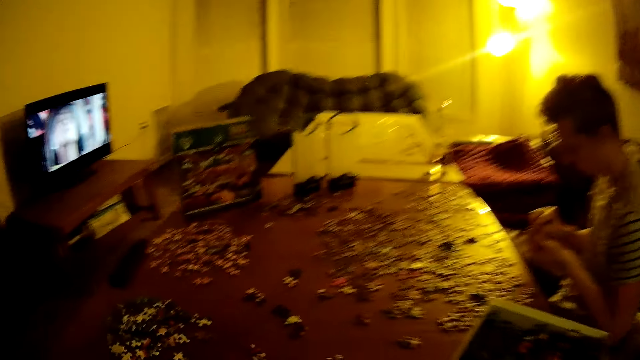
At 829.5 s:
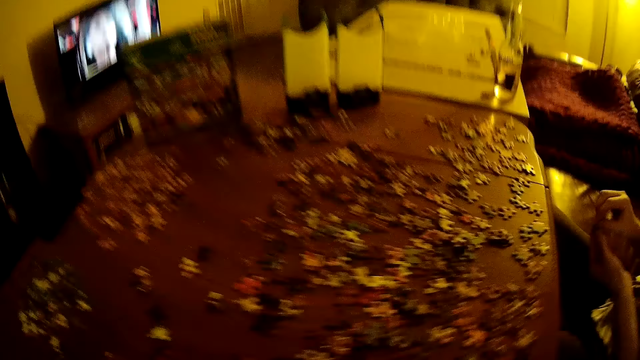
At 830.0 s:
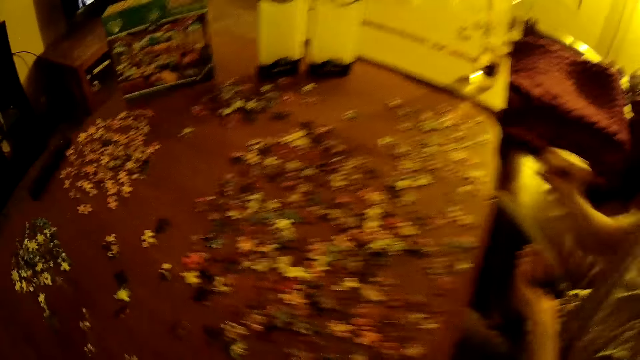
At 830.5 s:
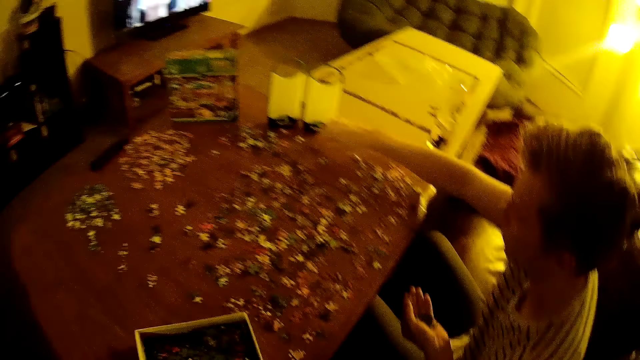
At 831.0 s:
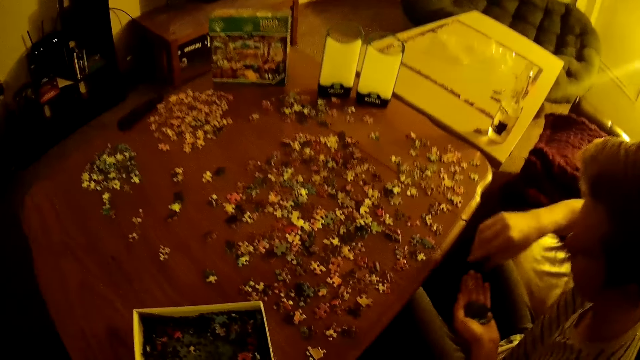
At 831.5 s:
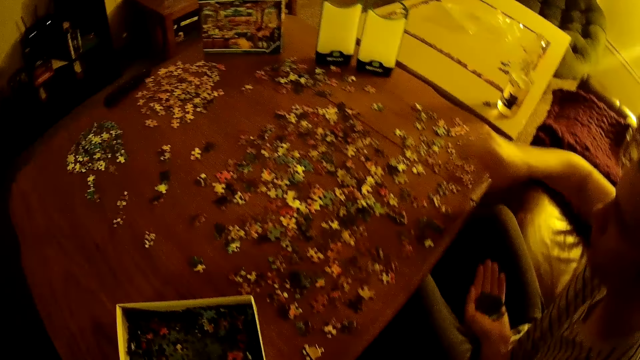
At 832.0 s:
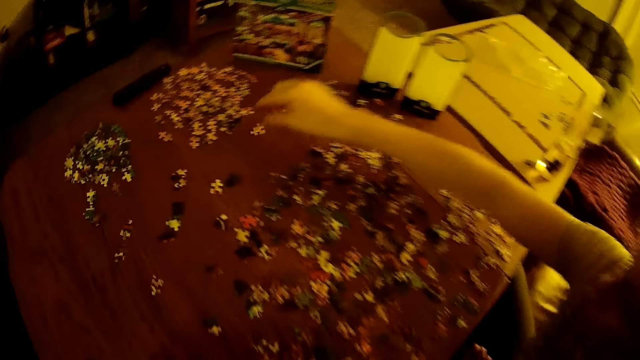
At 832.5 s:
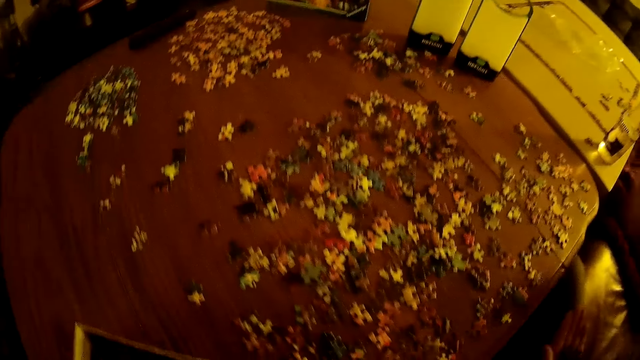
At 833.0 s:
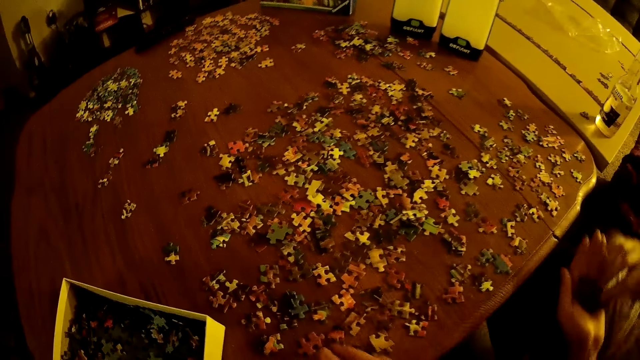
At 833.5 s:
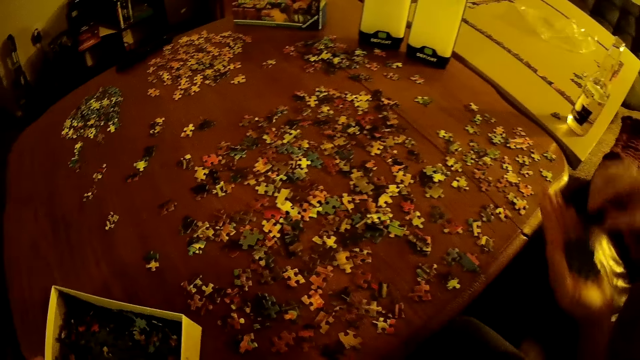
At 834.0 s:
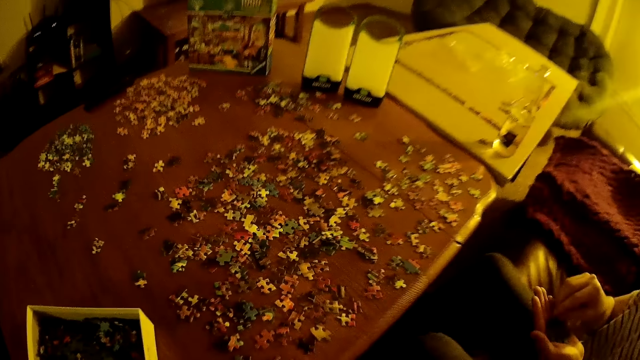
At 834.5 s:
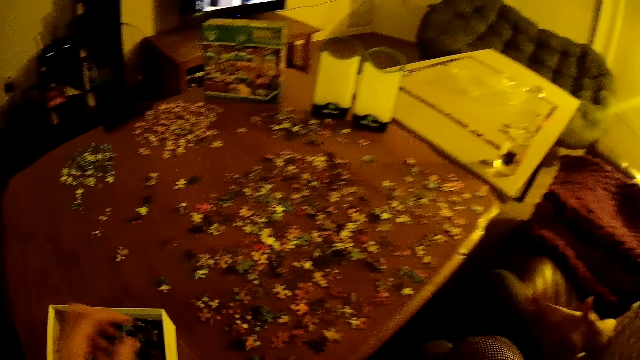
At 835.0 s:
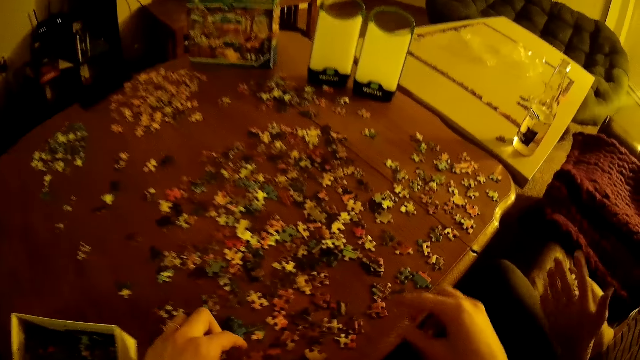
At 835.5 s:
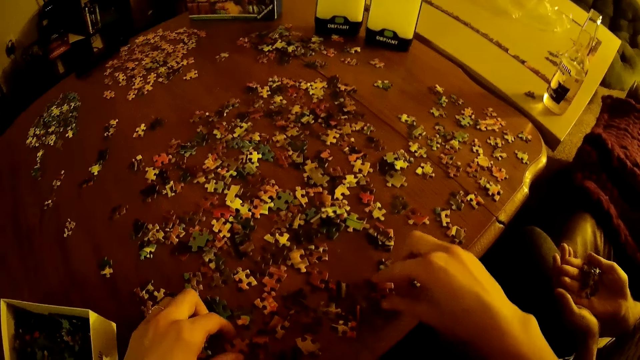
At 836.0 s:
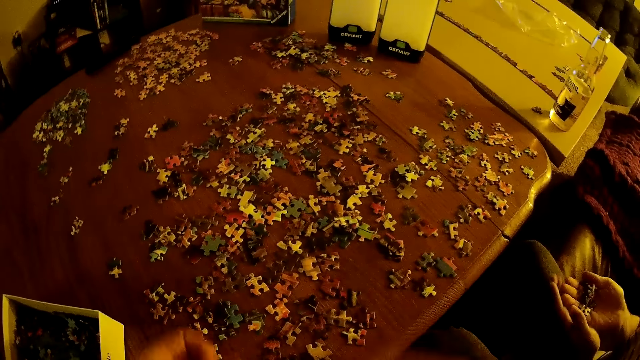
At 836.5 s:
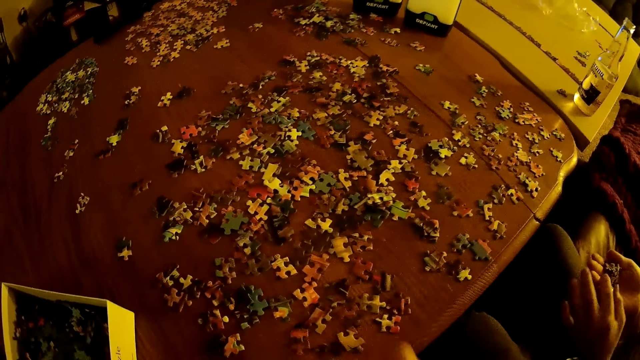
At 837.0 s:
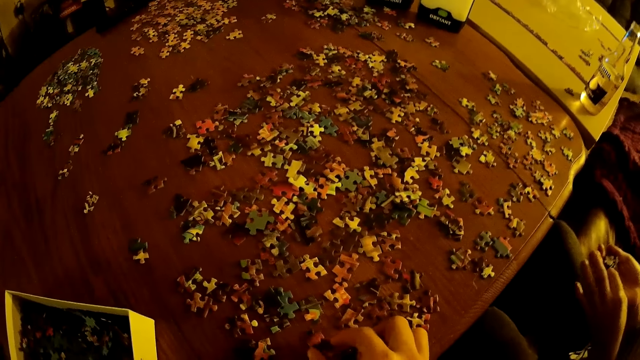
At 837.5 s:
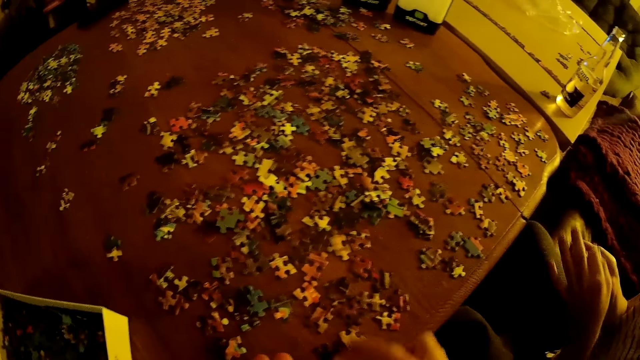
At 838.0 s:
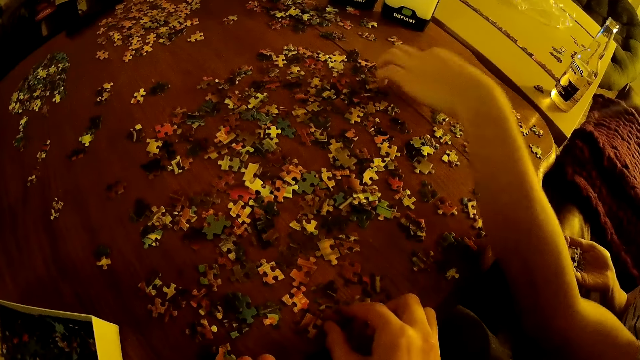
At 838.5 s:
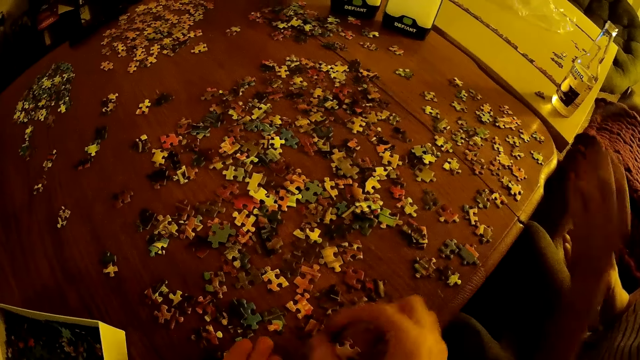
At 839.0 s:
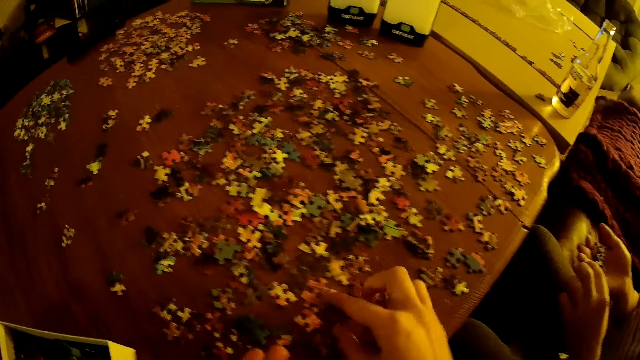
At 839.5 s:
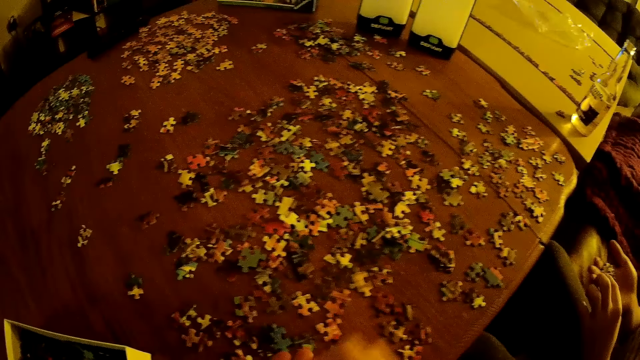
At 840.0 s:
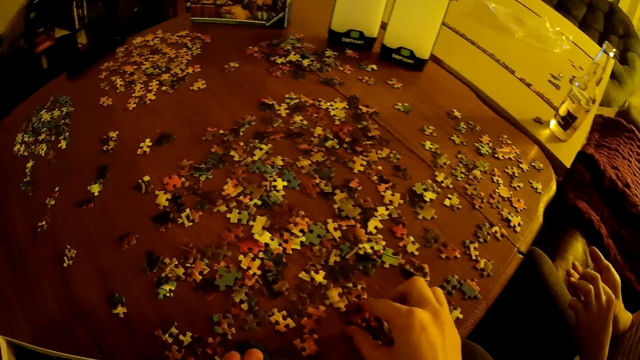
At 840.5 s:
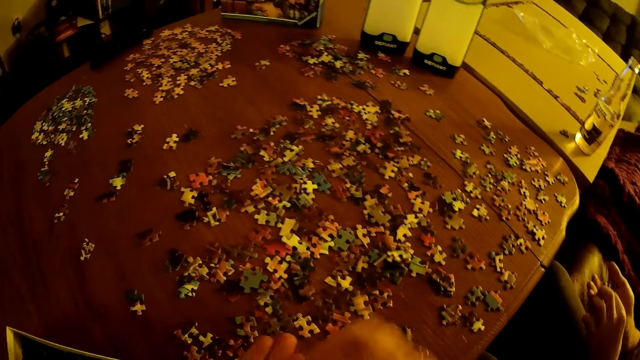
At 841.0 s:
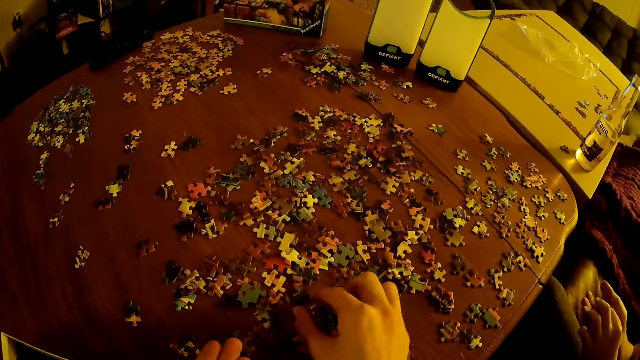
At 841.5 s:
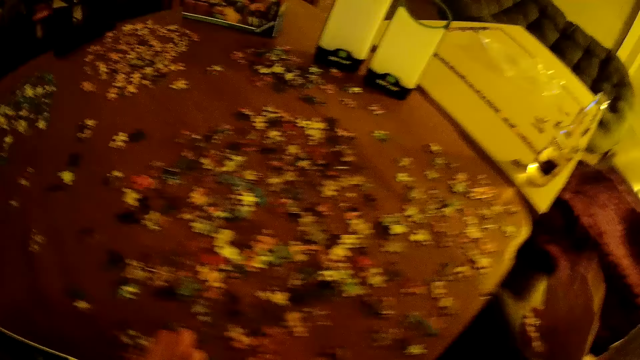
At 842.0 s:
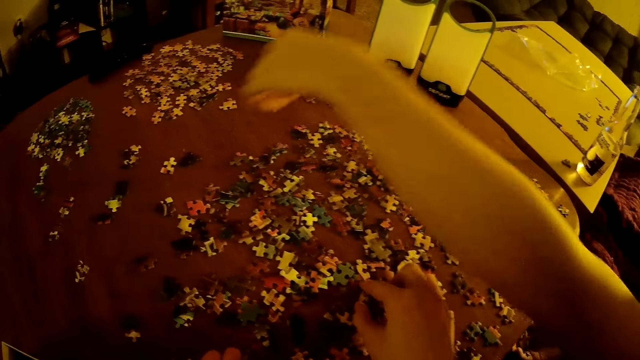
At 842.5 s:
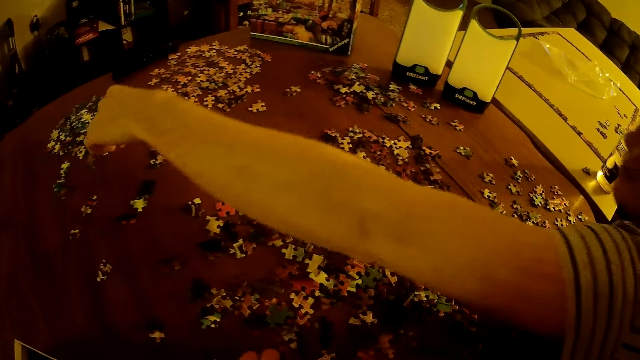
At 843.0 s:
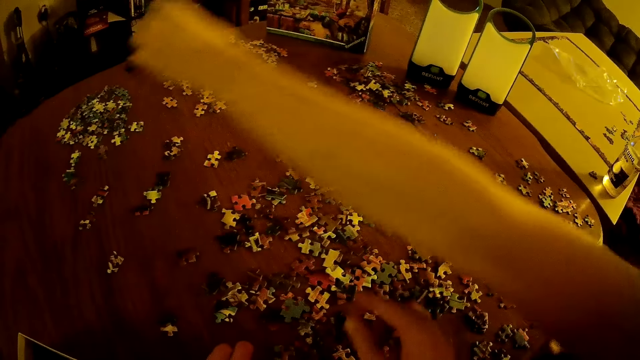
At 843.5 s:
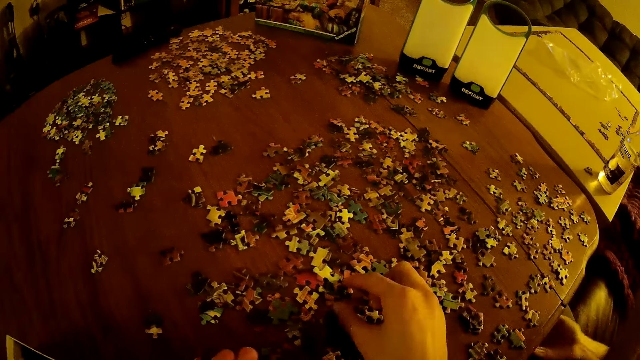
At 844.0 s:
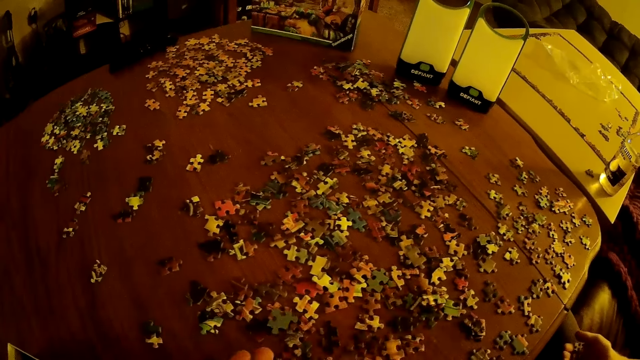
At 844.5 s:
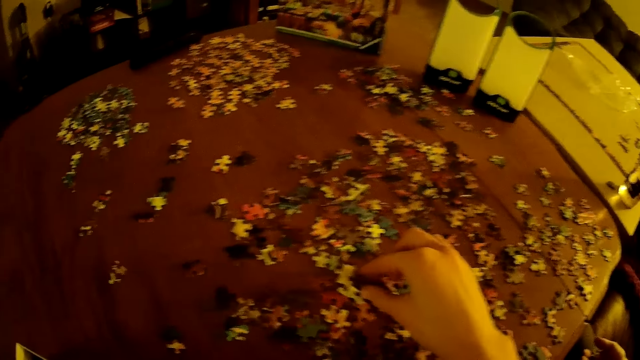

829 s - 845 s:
A man holds puzzles on the hand. The camera wearer moves puzzles on the table.

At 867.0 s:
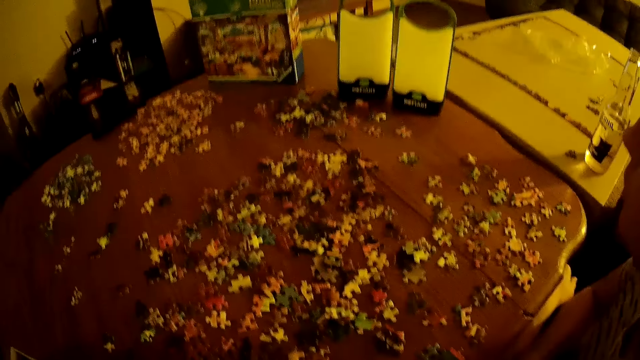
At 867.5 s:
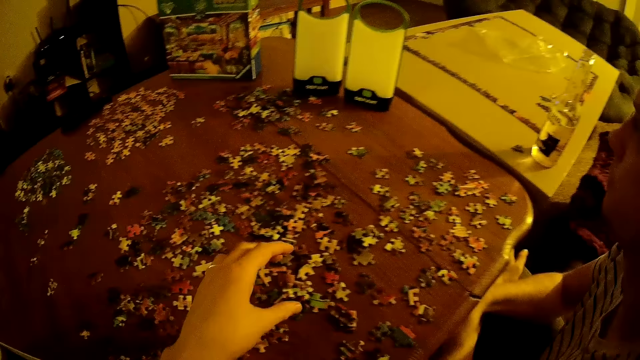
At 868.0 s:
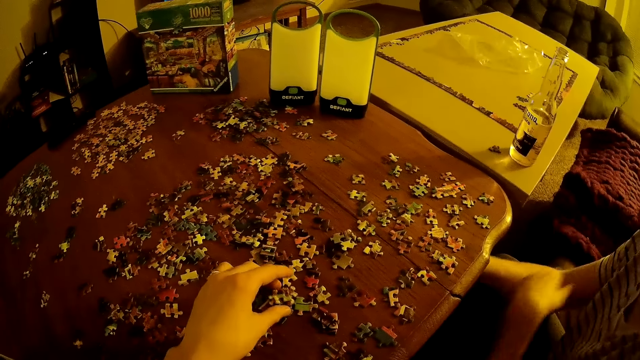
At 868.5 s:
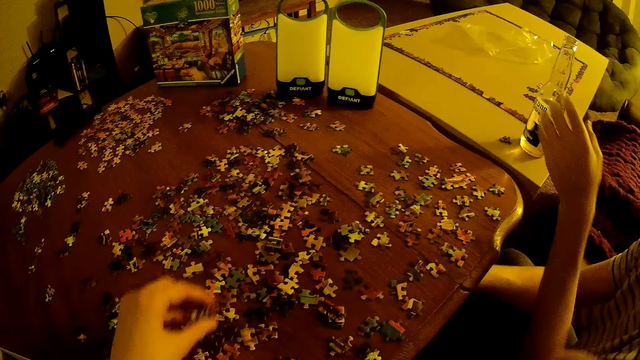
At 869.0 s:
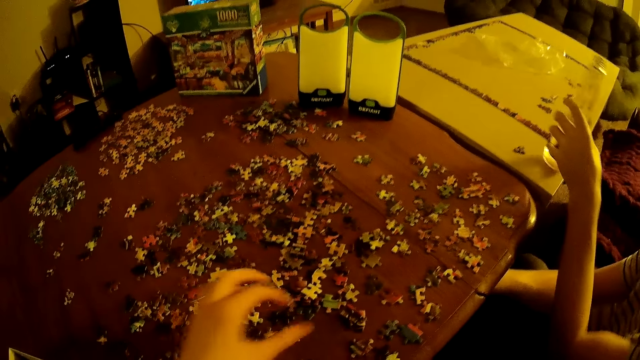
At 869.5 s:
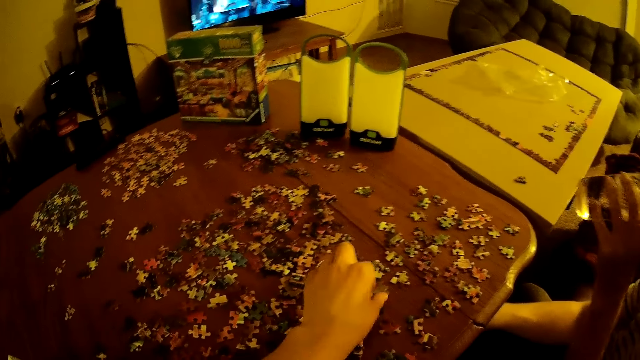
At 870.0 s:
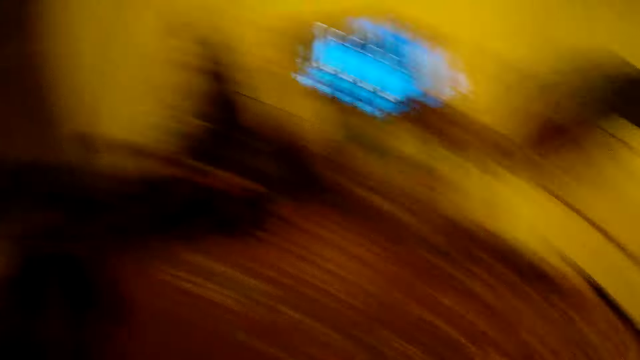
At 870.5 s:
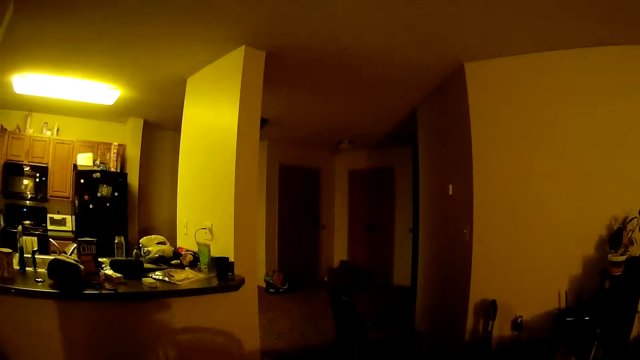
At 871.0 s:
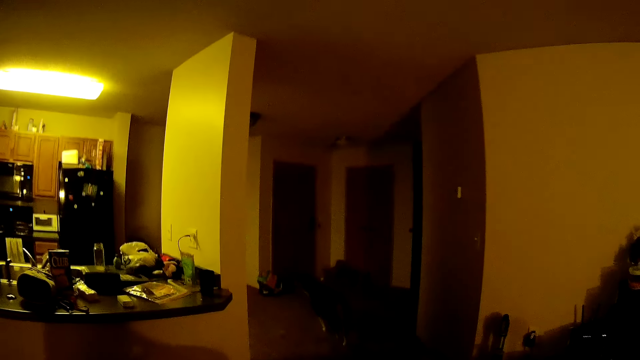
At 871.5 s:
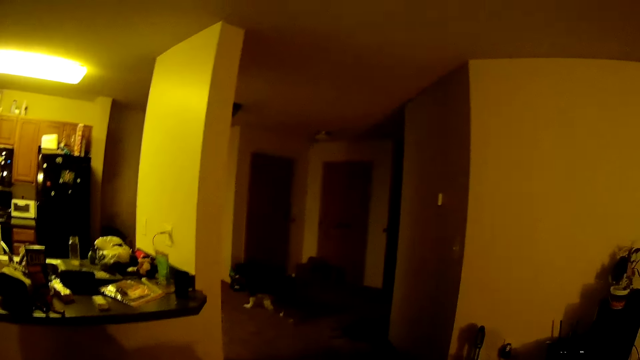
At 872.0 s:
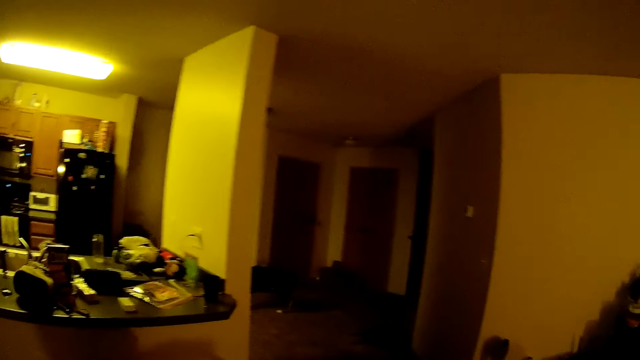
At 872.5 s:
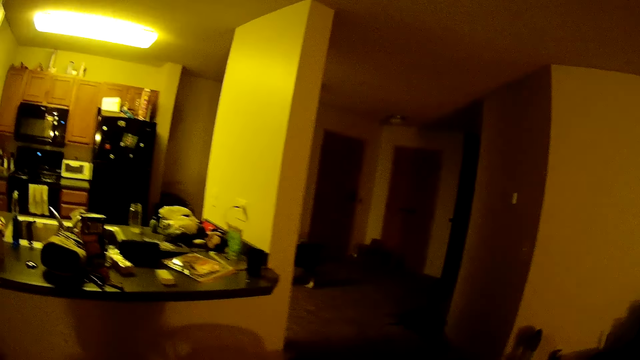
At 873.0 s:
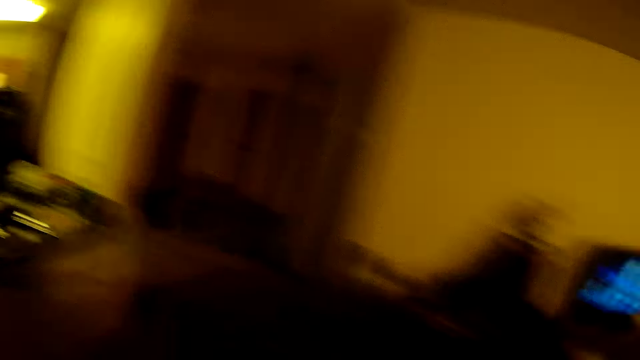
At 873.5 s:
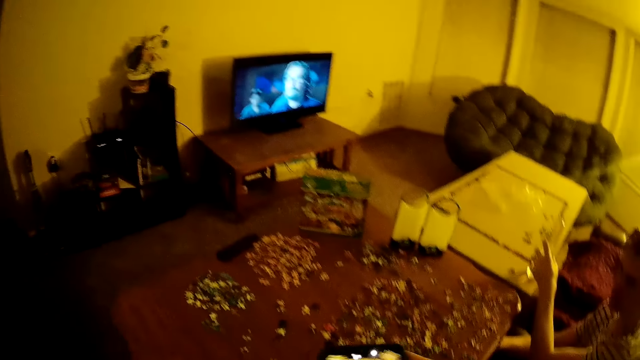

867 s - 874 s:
A man takes the bottle. The man drinks water from the bottle. The camera wearer looks at the cat.
